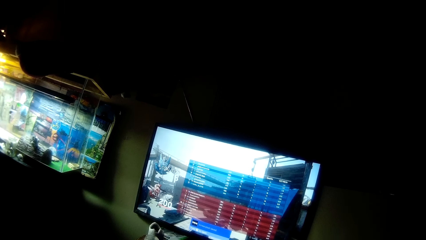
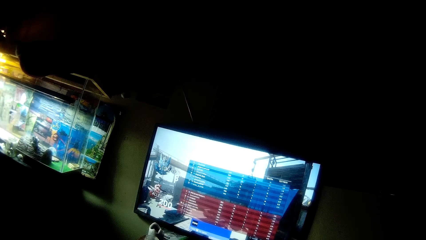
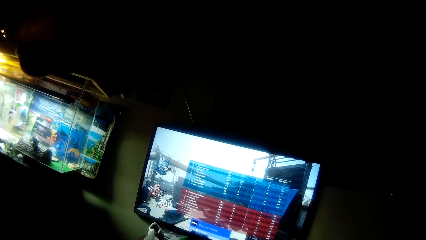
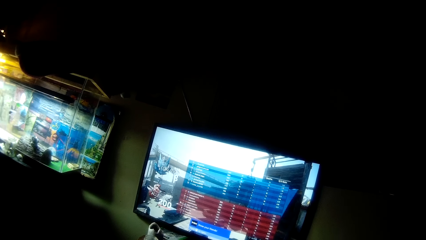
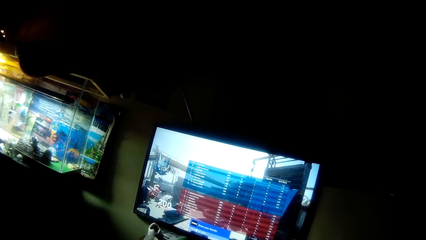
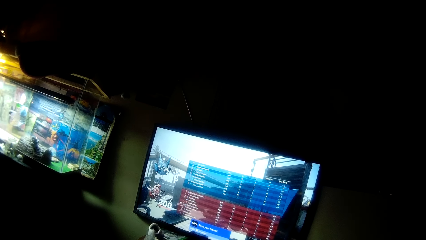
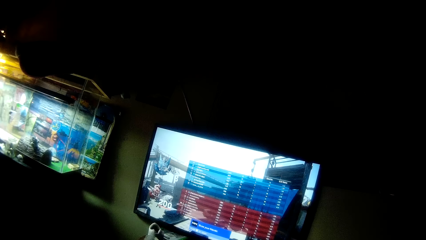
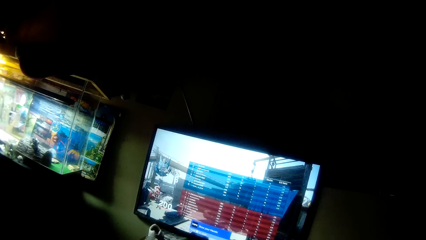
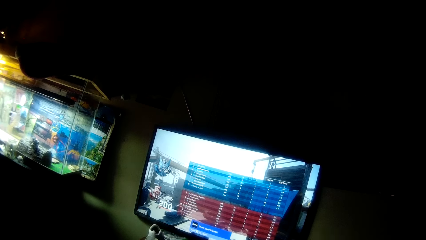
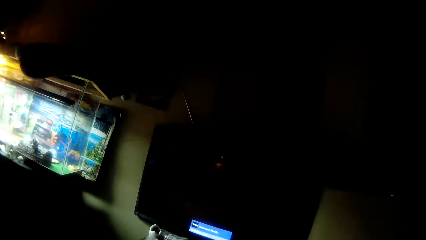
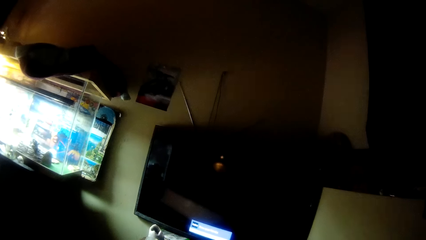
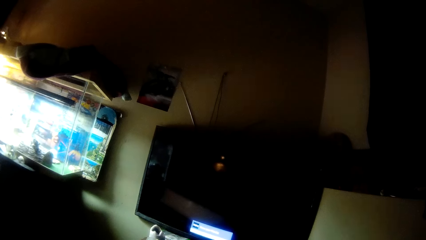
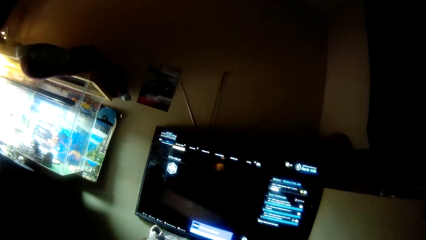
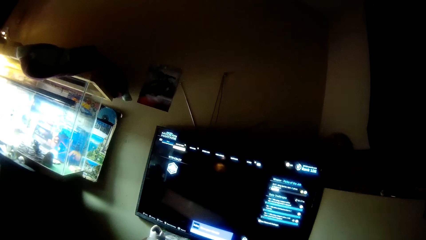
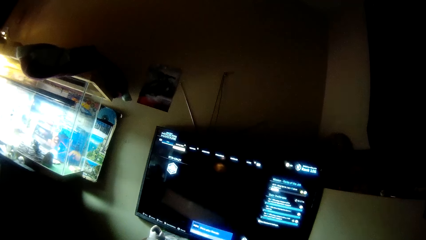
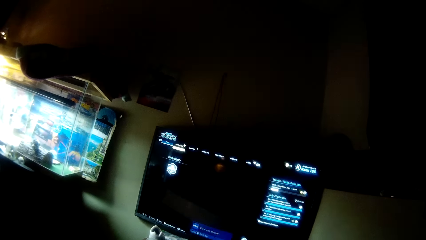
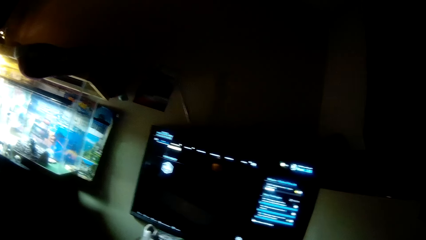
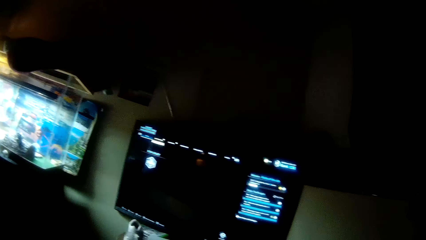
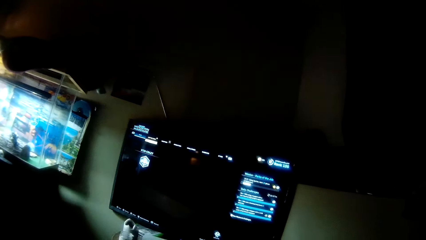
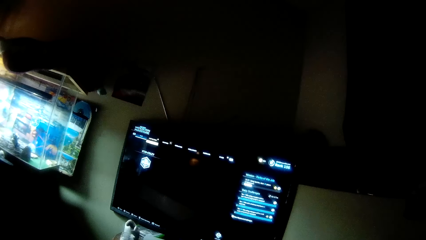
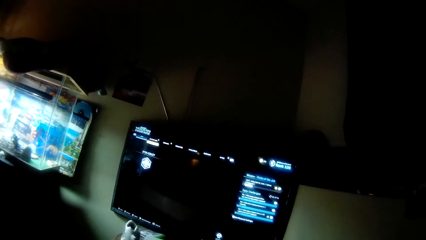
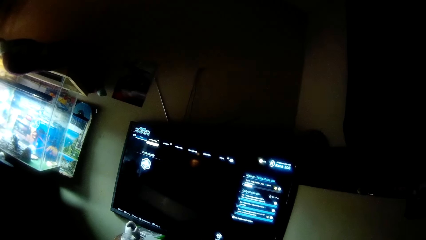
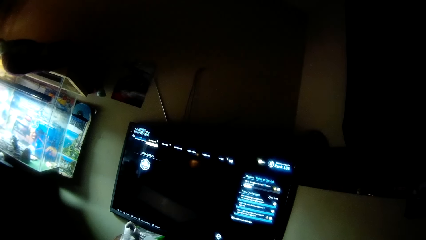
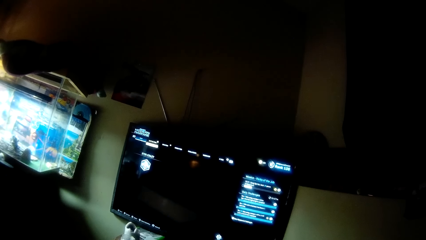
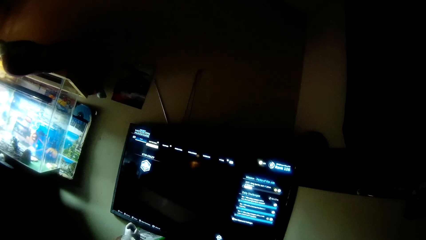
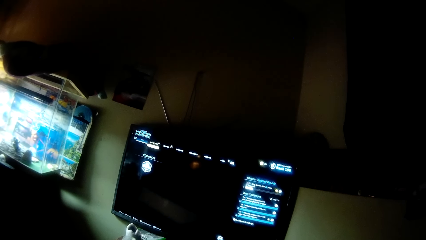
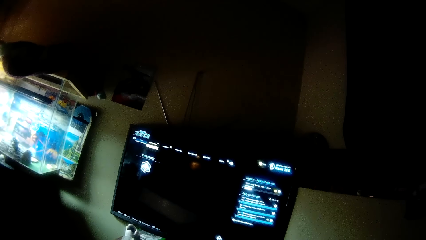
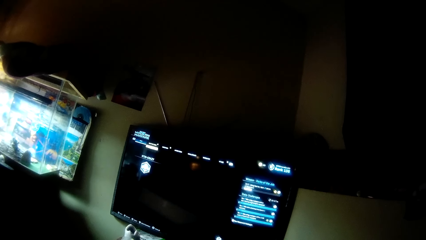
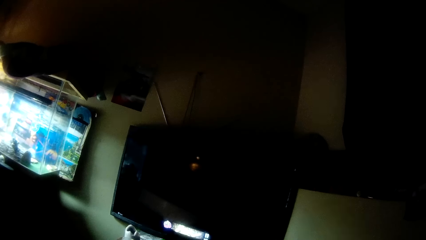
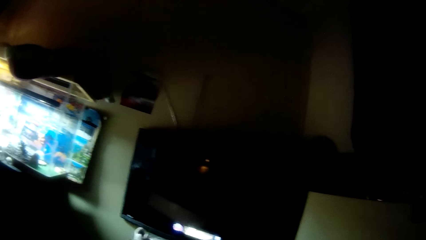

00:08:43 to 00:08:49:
The camera wearer operates a computer. They look at the computer screen. They operate the computer.

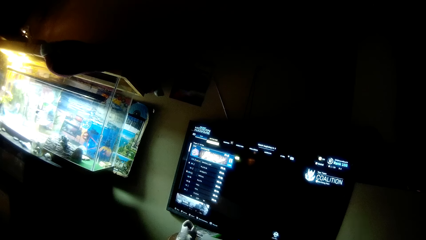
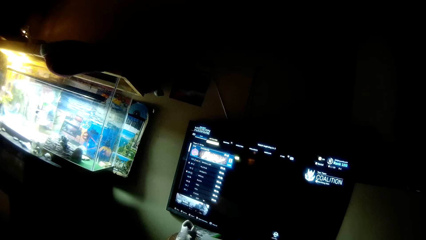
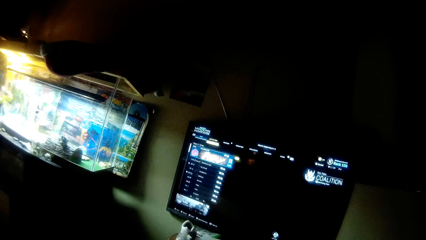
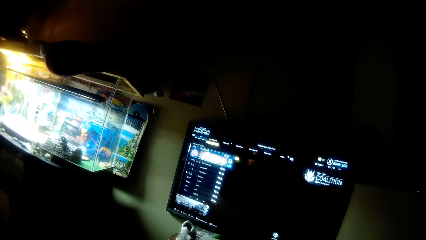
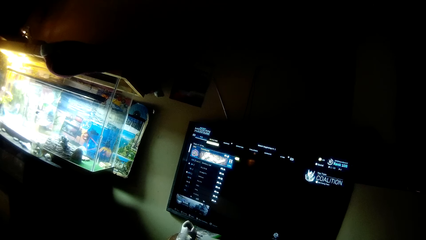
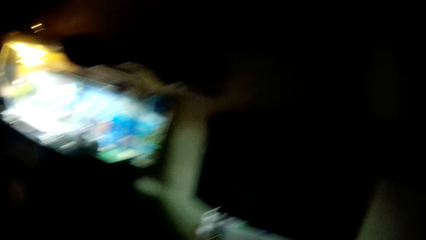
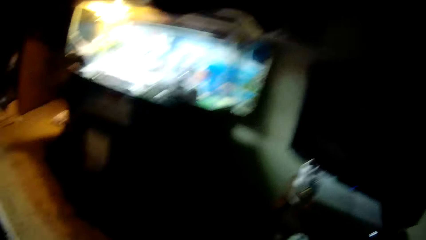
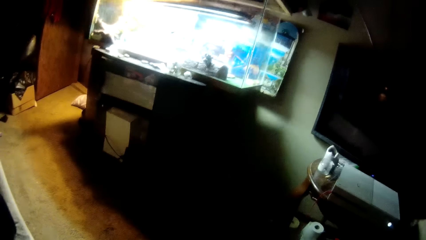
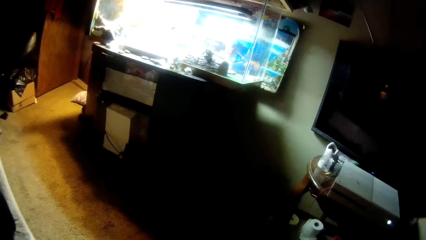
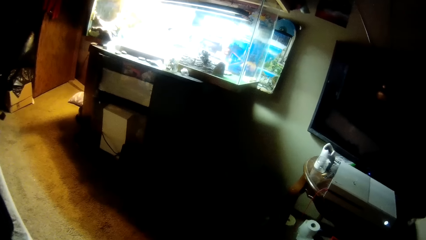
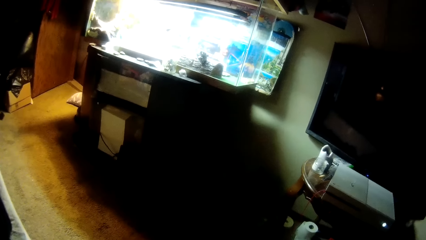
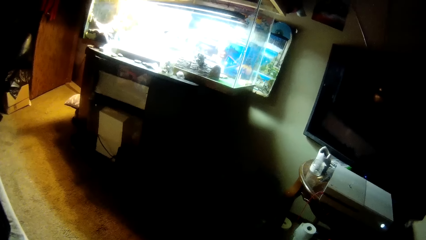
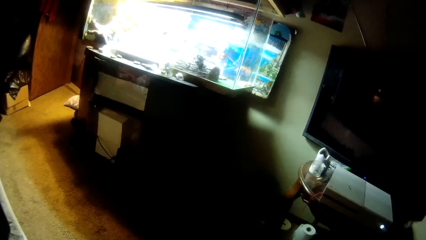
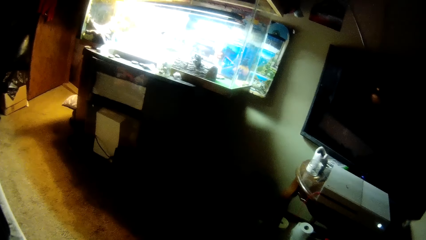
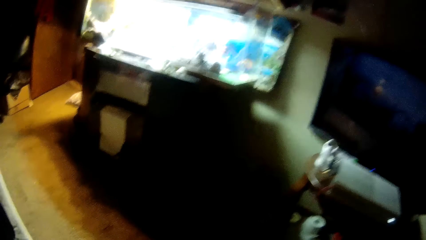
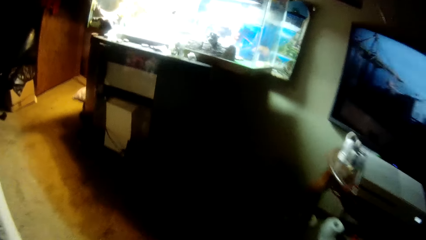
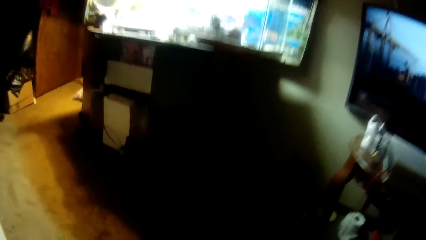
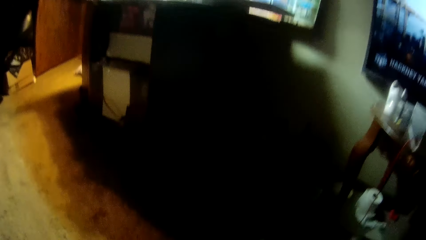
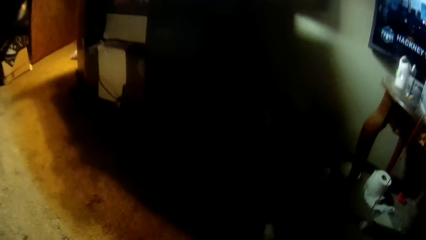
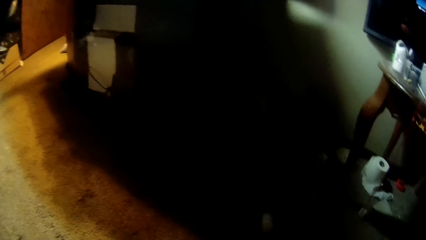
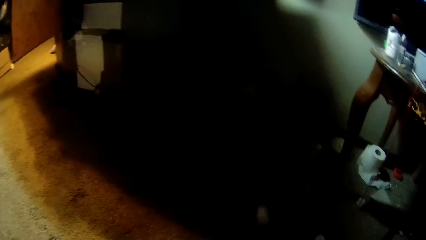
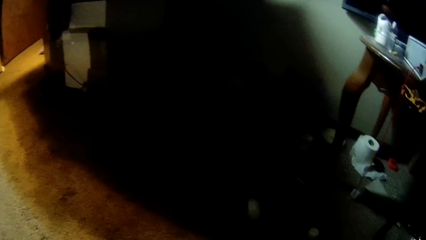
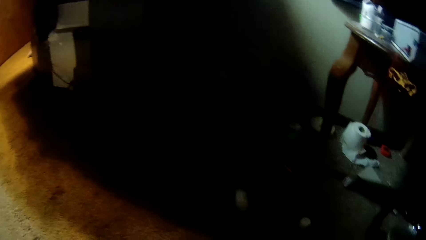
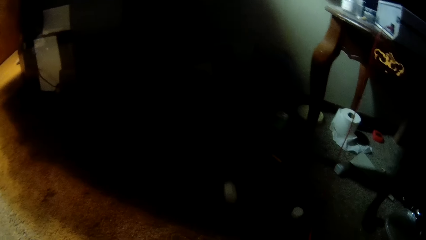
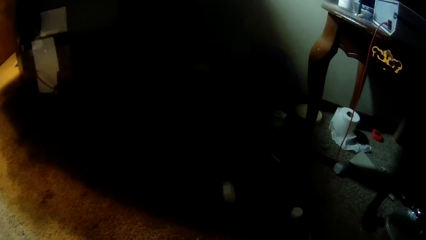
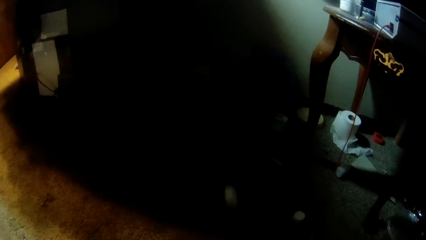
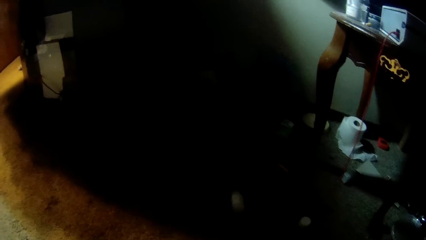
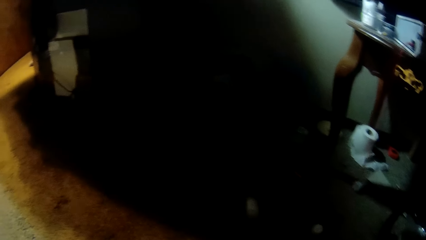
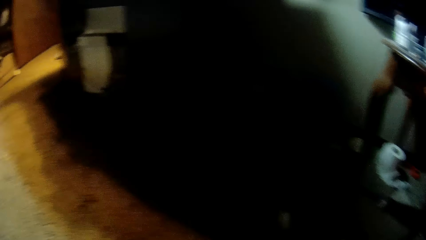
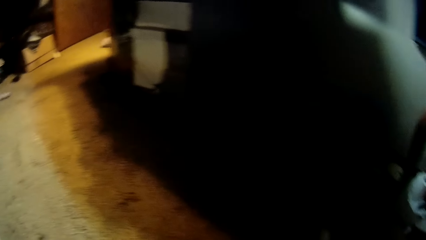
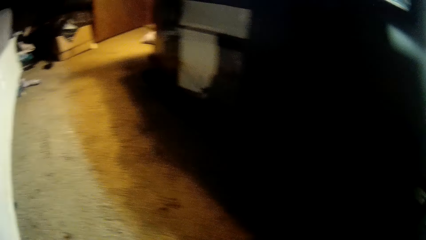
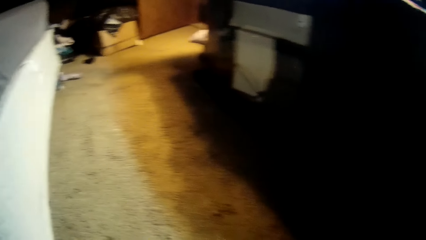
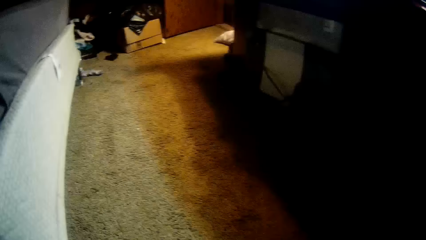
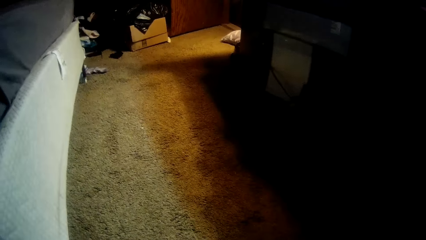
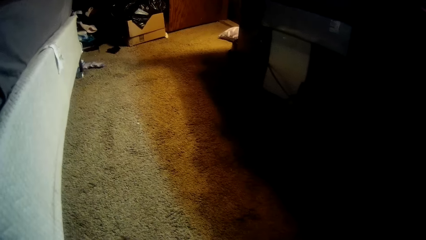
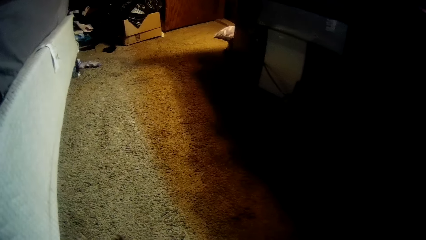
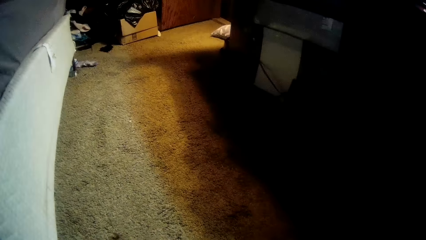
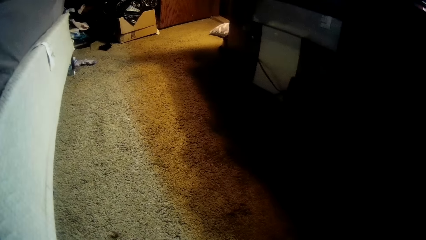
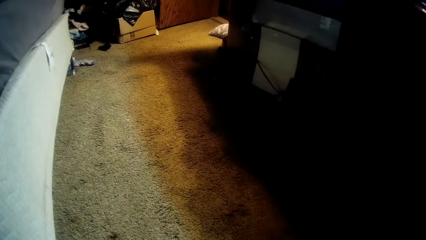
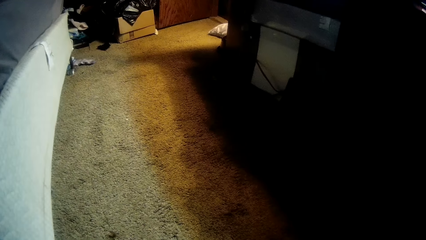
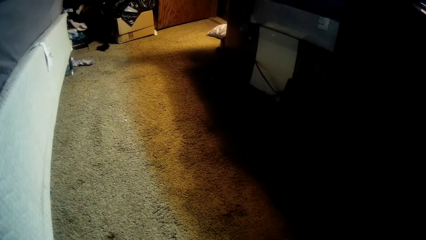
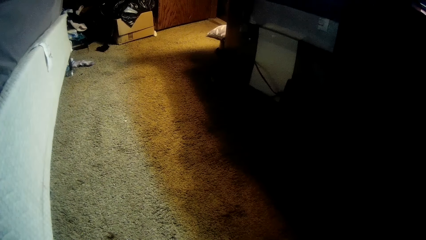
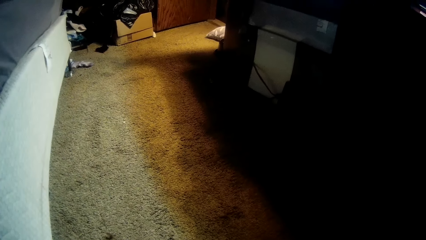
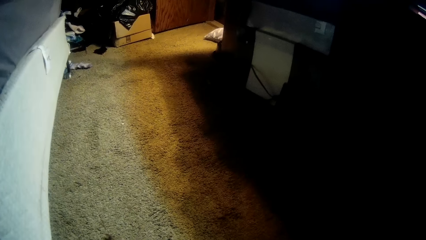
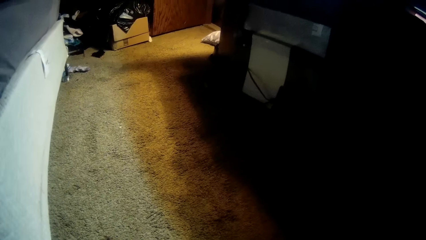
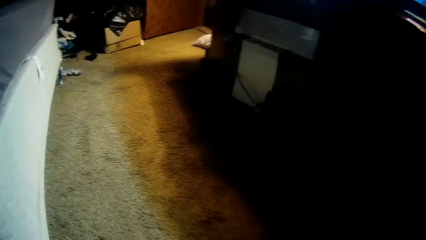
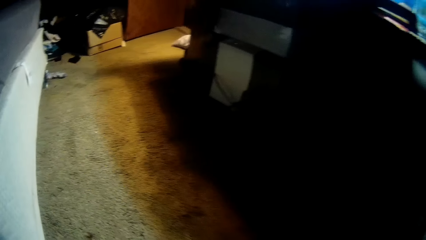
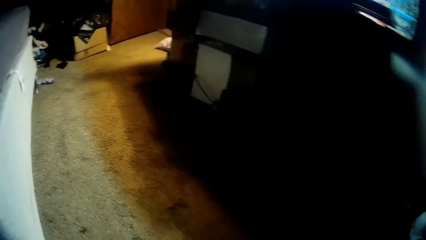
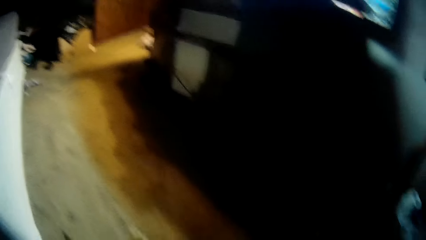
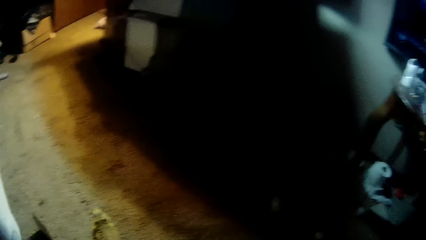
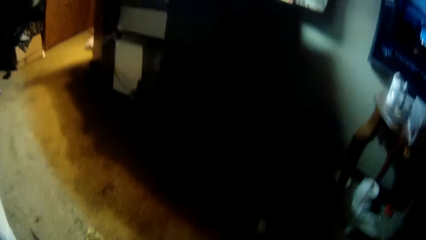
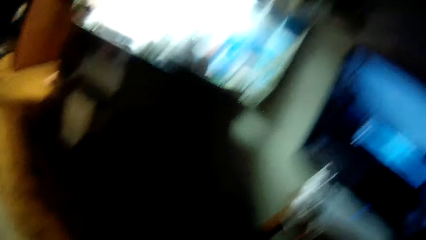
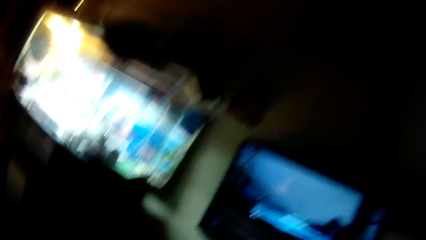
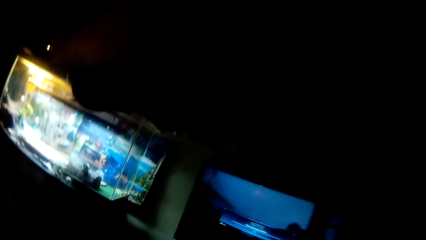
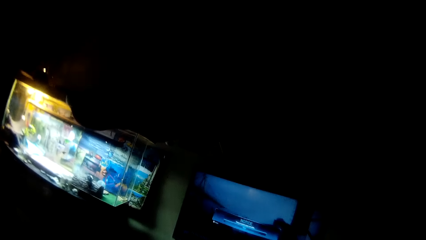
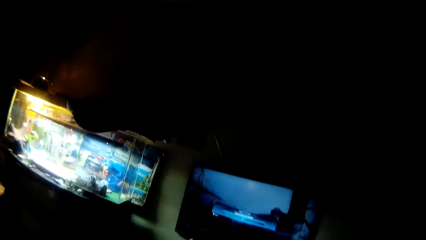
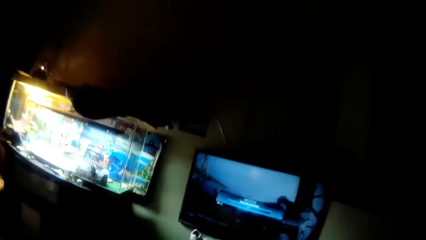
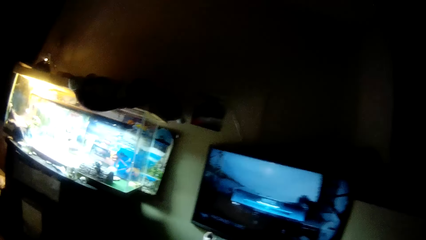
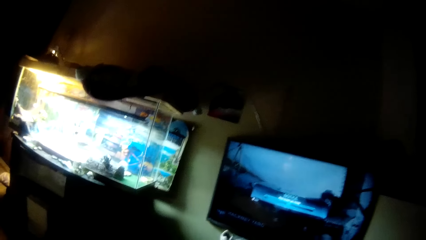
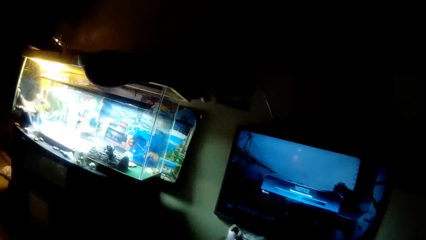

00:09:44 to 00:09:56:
The camera wearer looks down on the carpet. They move closer on the carpet. They do something. They look at the screen.
